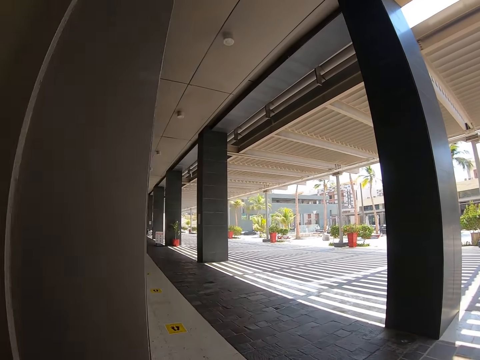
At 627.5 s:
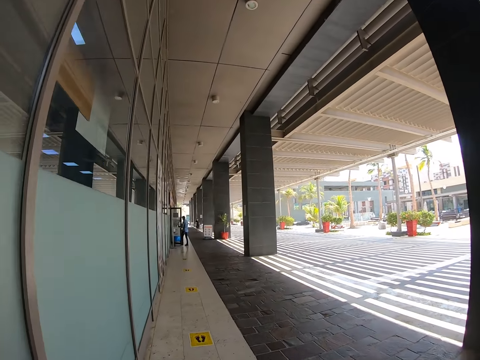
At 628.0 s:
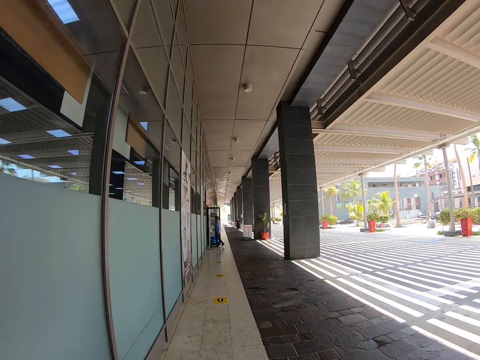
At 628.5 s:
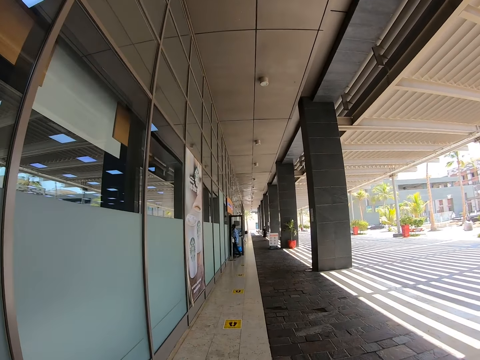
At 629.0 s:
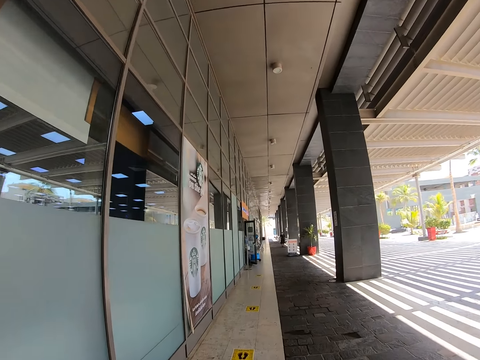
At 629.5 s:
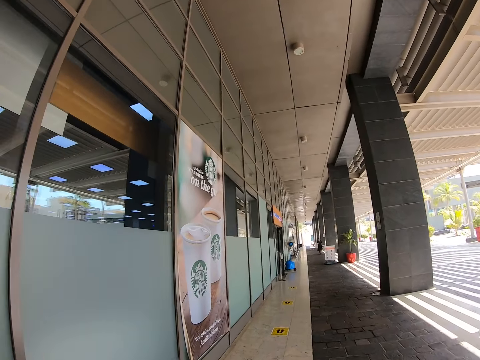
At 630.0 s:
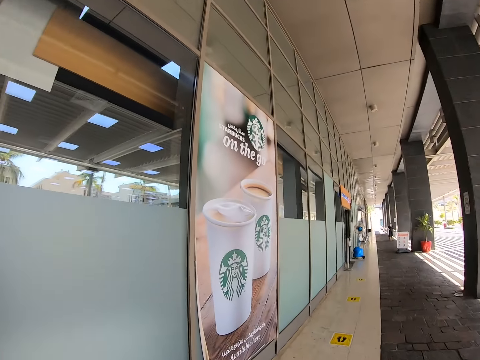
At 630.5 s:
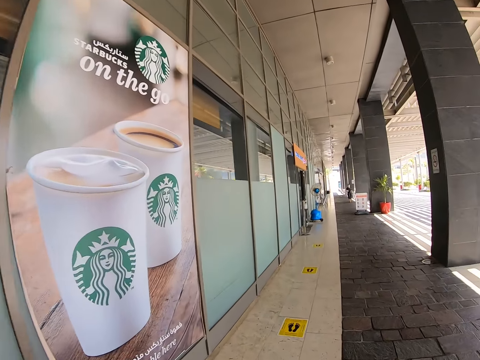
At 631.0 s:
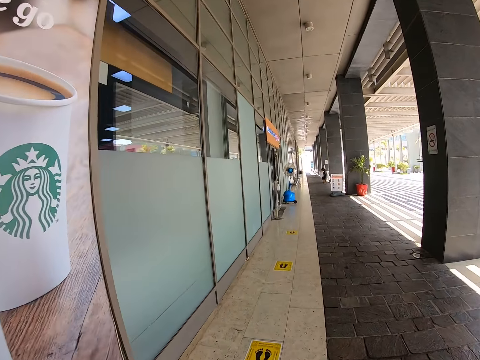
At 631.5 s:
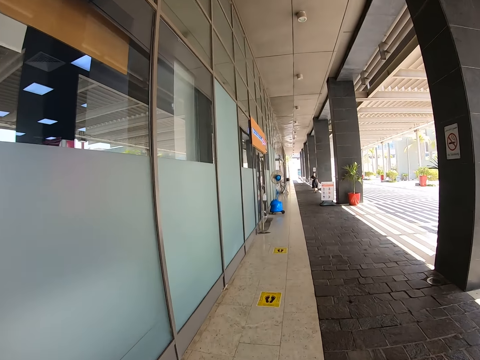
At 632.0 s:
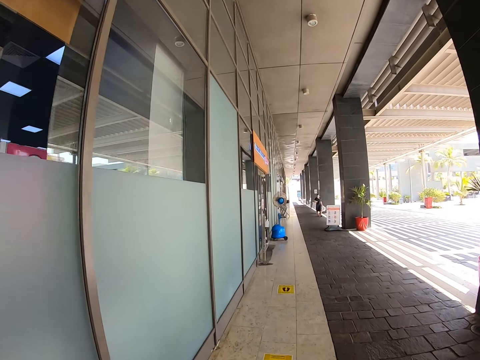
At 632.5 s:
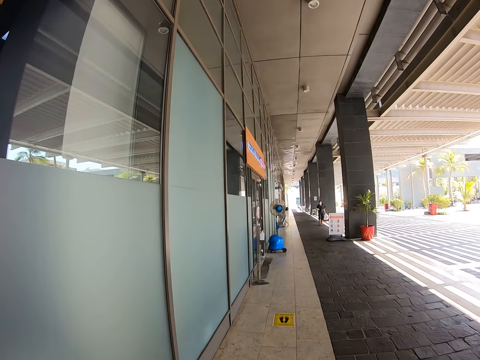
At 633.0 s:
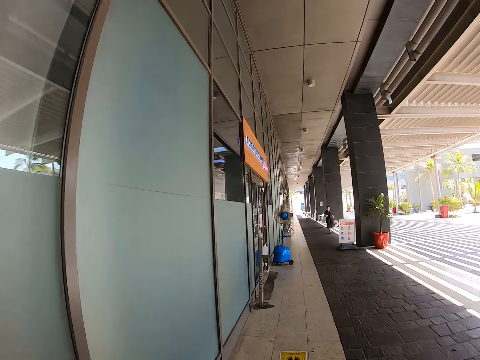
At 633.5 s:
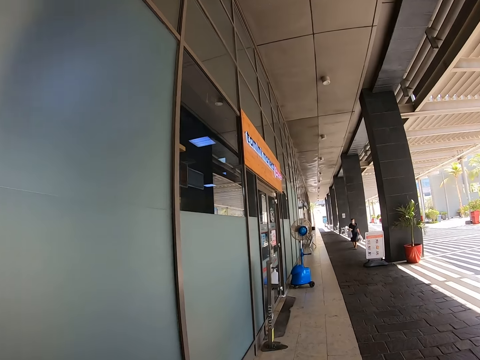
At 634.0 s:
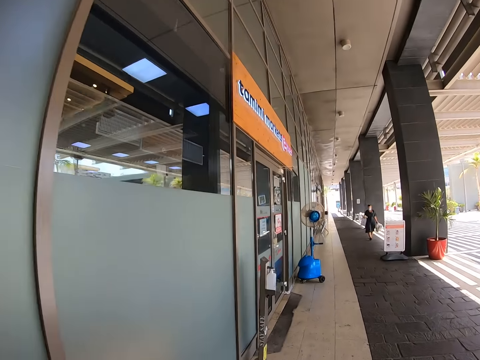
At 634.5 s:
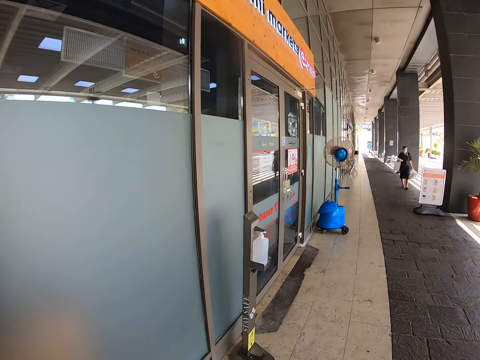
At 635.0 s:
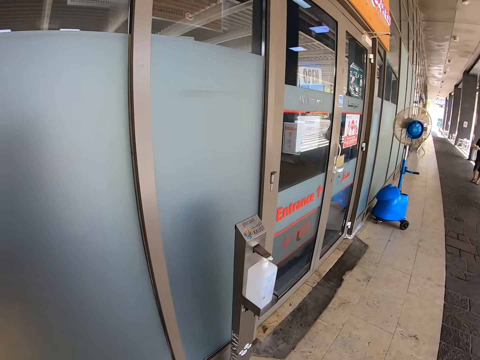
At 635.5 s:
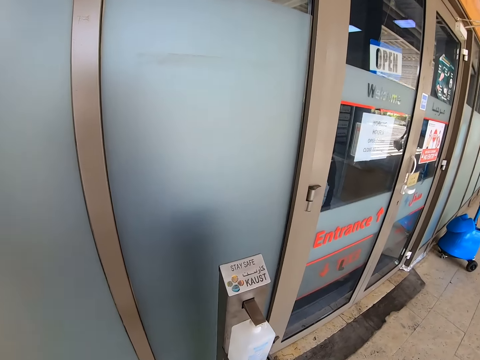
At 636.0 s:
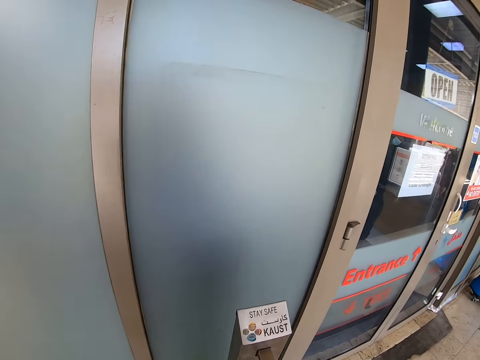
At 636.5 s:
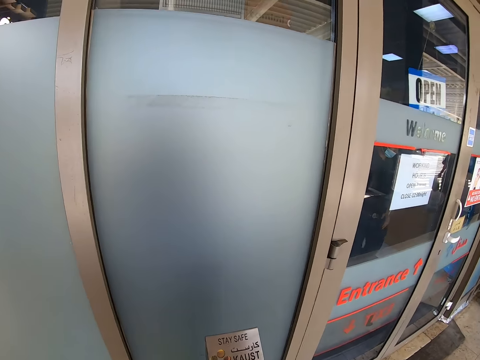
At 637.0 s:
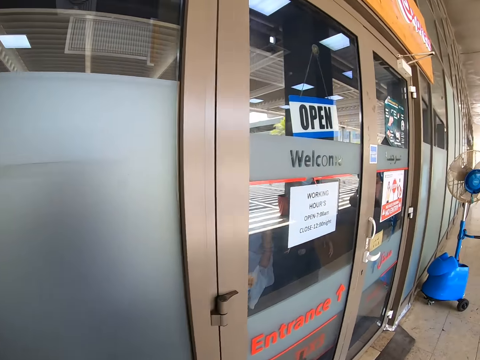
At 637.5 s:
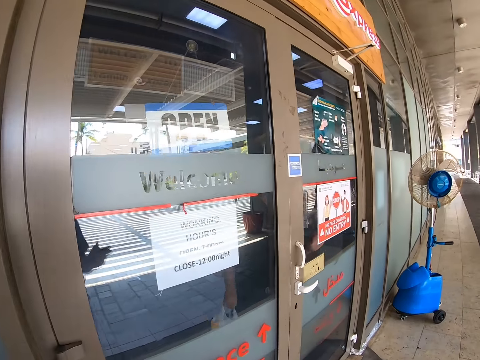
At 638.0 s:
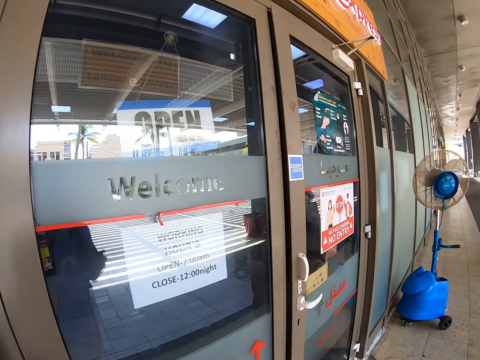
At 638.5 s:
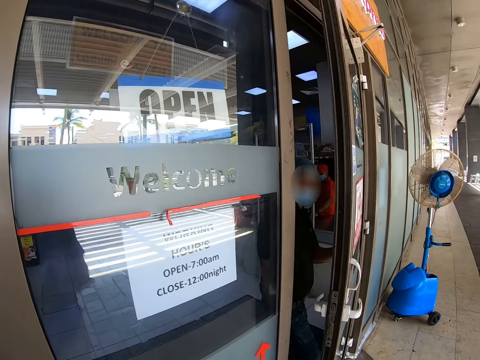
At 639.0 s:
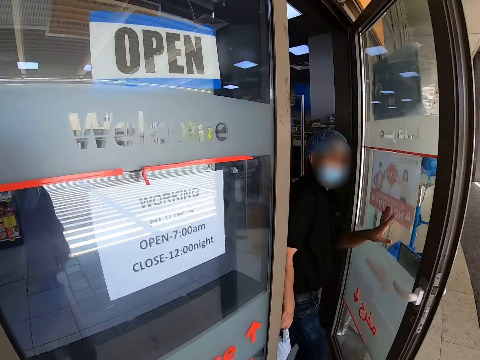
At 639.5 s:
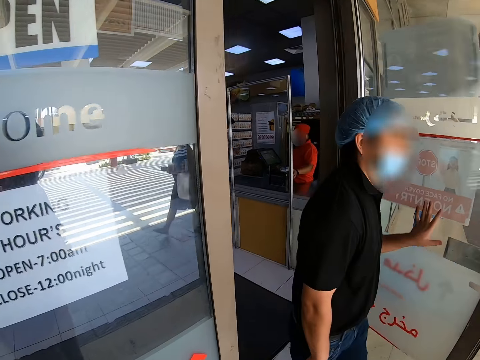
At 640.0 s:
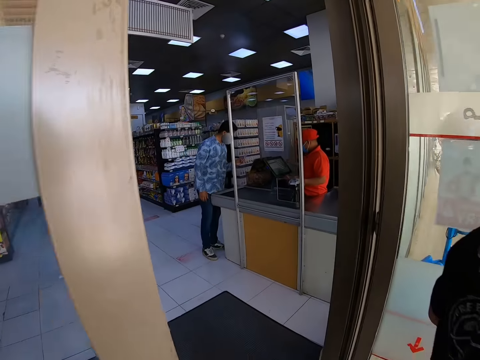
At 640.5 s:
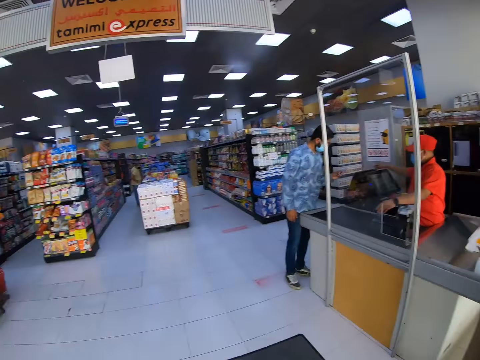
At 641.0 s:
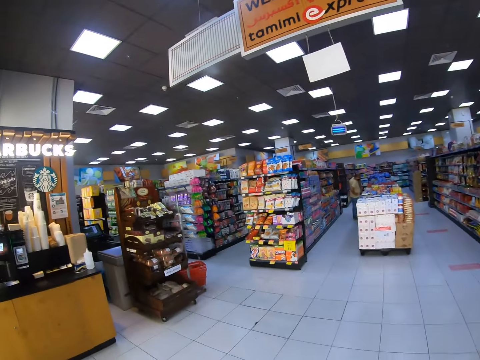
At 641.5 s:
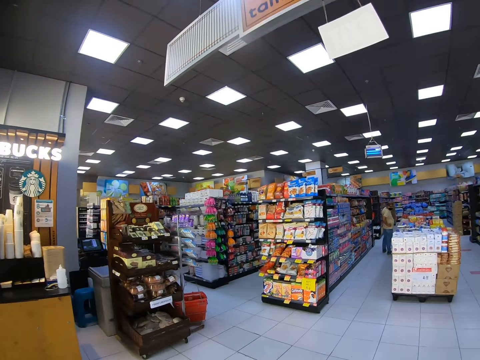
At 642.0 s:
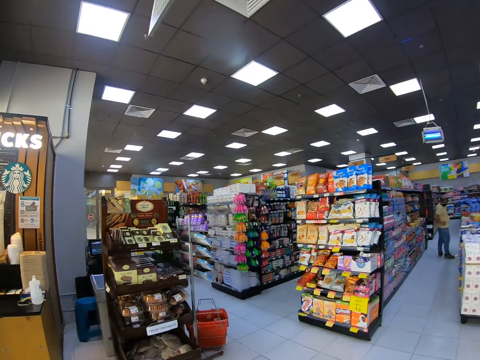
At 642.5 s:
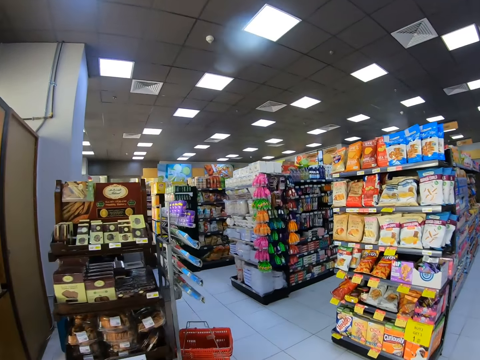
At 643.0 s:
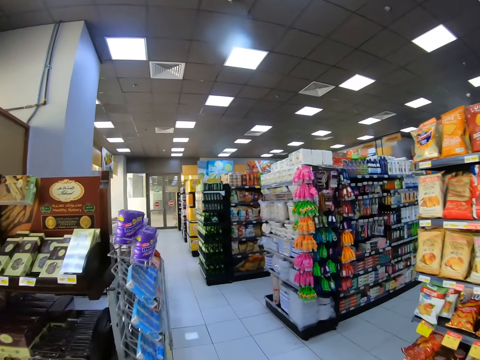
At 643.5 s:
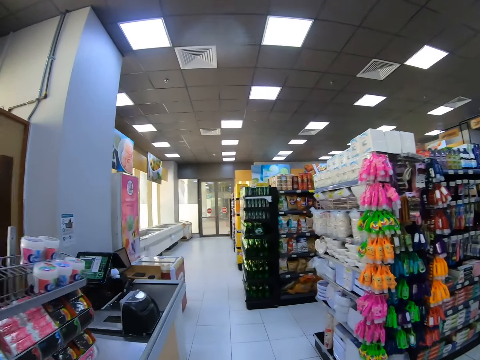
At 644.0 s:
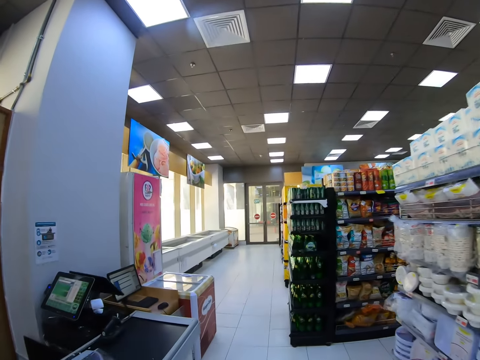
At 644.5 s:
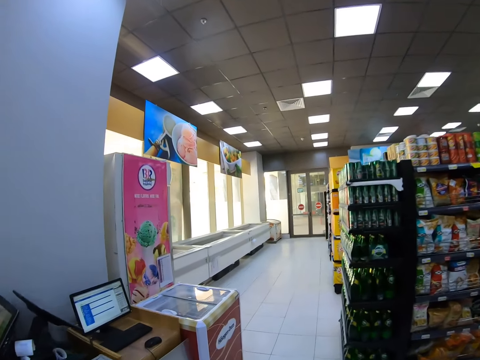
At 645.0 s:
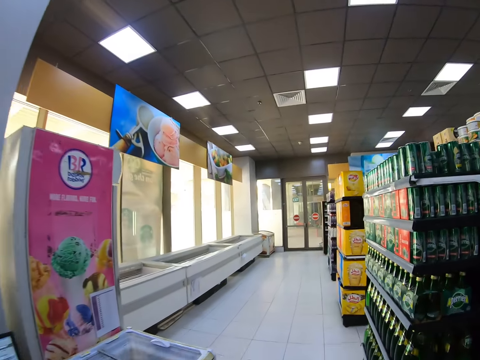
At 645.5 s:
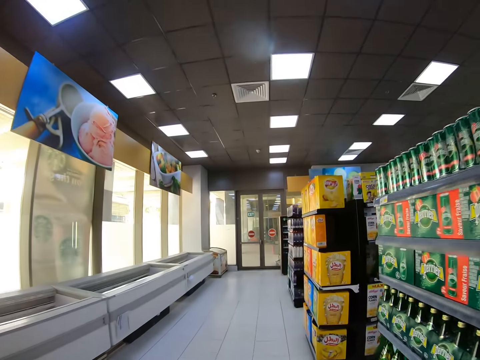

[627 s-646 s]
The camera wearer enters the supermarket. They walk around the supermarket.

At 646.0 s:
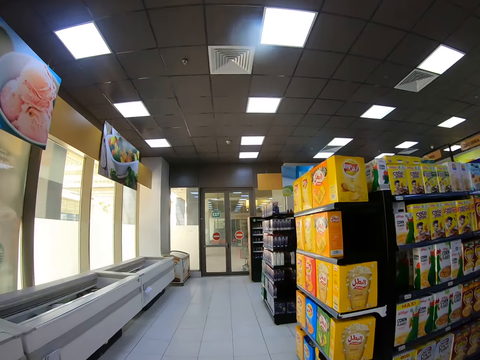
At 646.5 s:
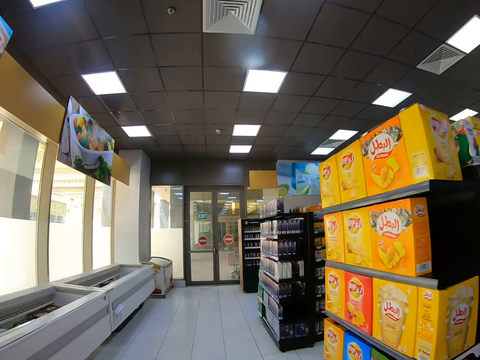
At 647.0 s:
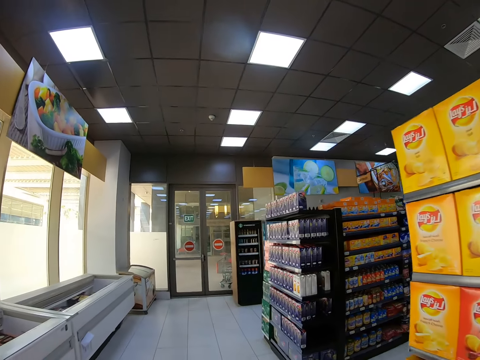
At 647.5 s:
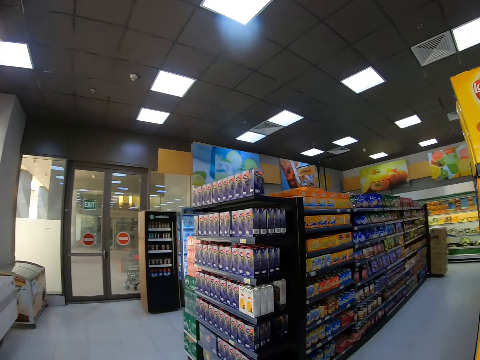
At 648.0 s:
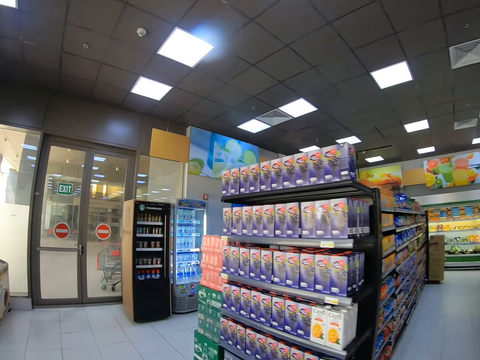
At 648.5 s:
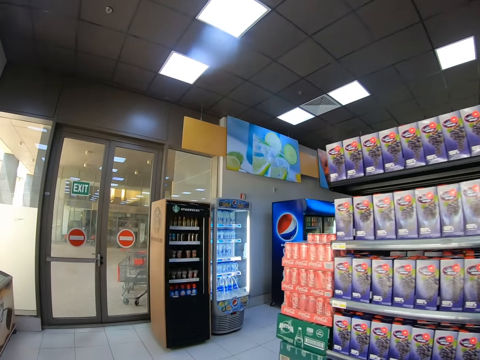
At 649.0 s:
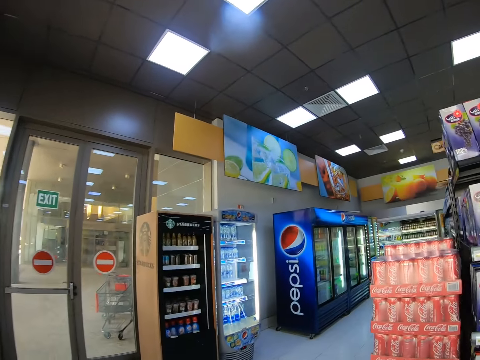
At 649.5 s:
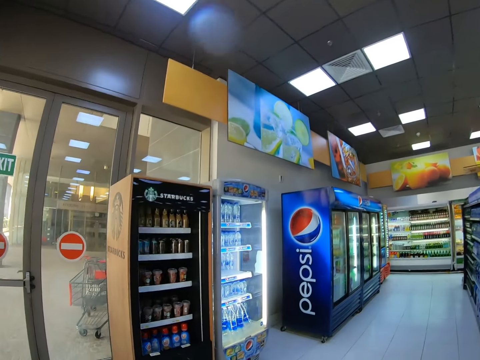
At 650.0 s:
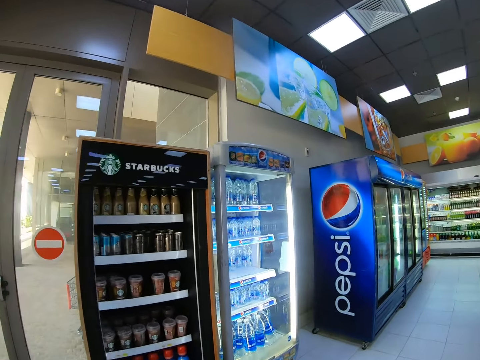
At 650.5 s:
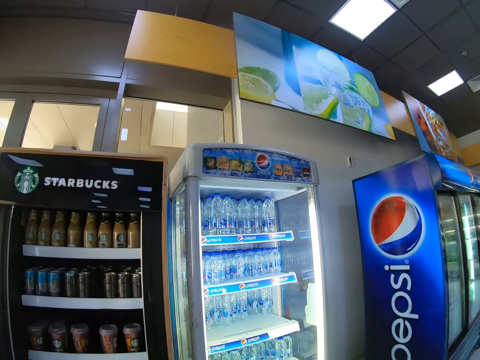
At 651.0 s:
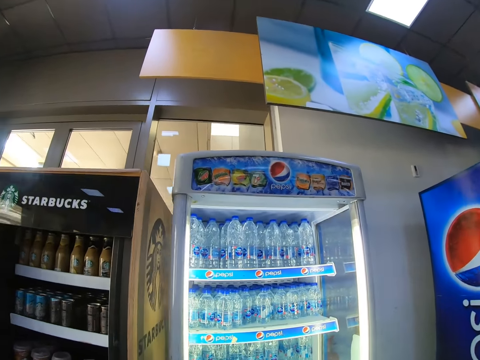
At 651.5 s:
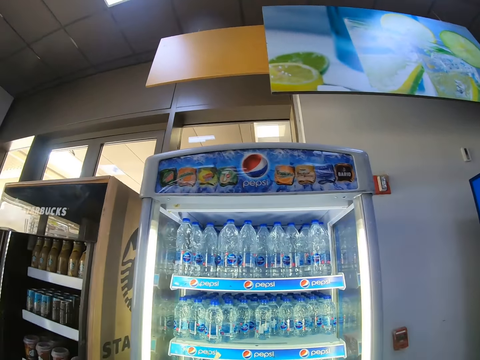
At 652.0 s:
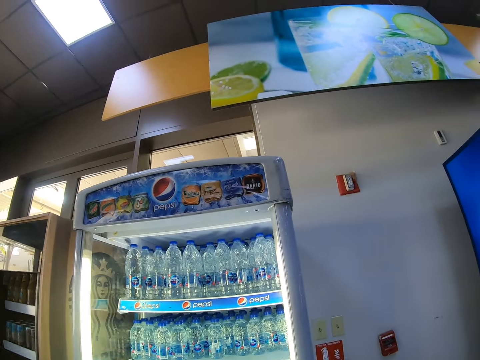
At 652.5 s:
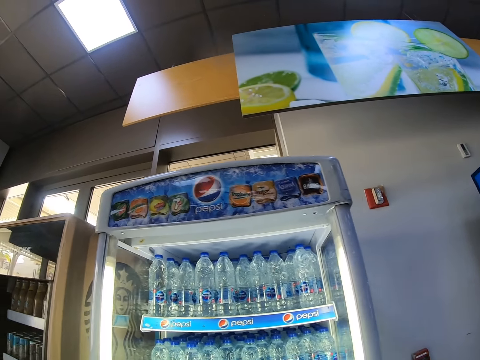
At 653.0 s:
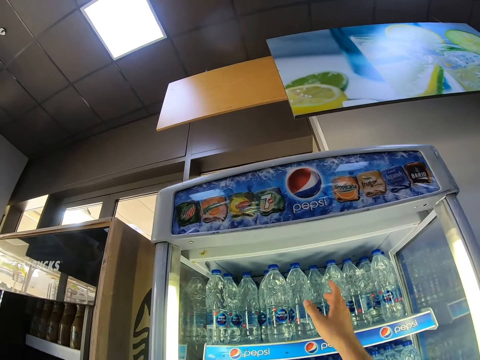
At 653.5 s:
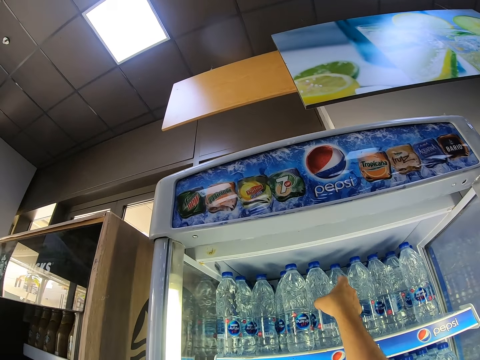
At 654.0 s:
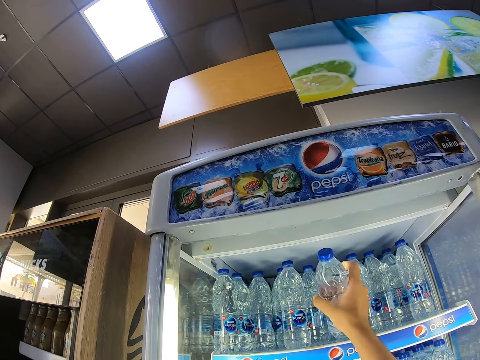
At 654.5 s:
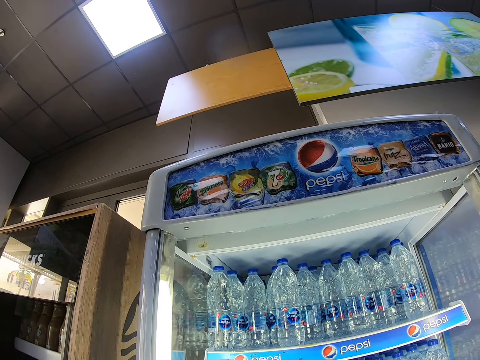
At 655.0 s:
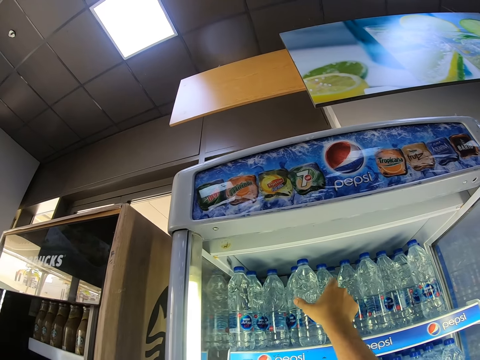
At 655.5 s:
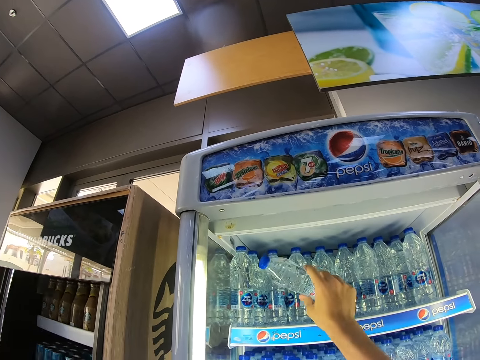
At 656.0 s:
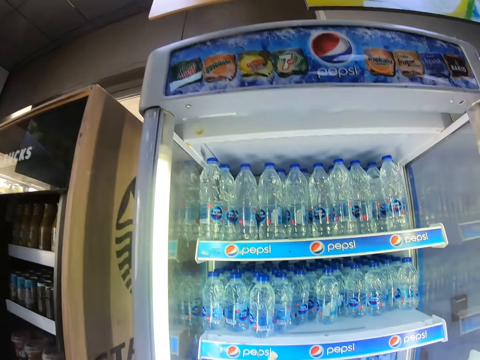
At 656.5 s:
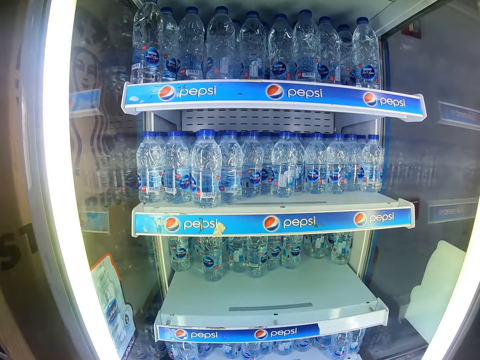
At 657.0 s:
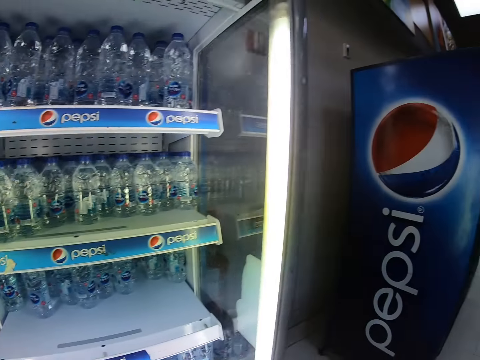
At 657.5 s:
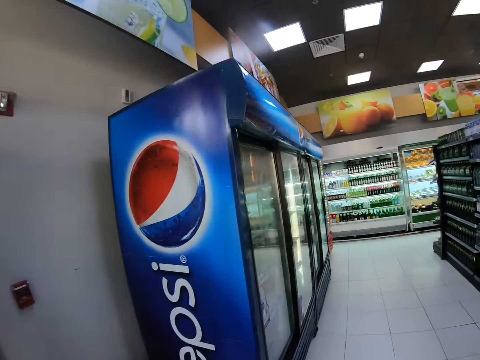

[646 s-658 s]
The camera wearer takes a Pepsi water bottle from the fridge.
